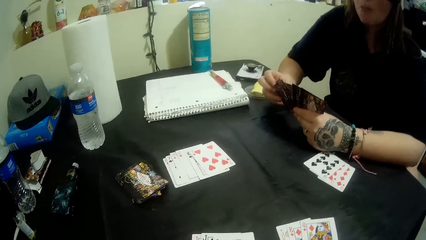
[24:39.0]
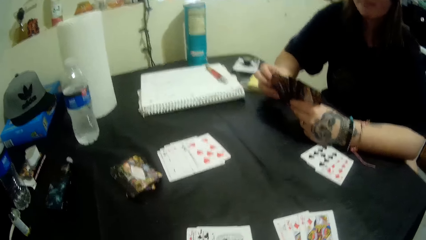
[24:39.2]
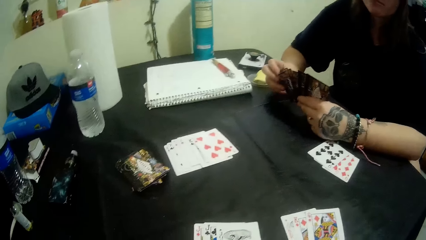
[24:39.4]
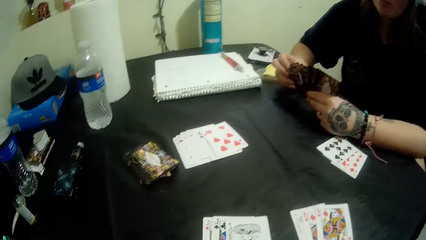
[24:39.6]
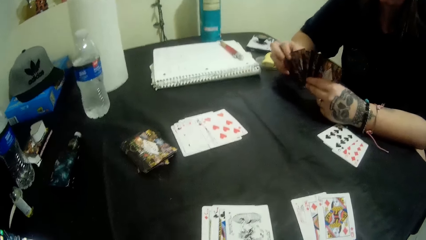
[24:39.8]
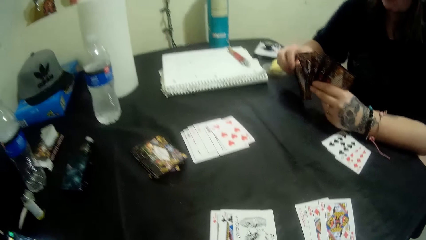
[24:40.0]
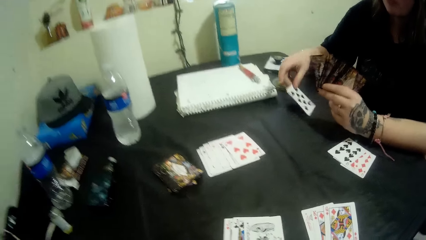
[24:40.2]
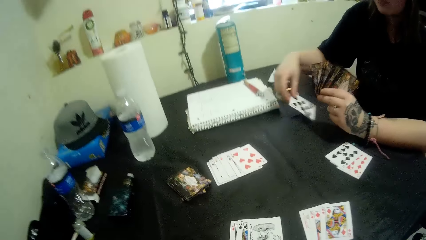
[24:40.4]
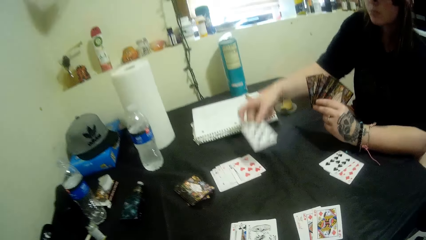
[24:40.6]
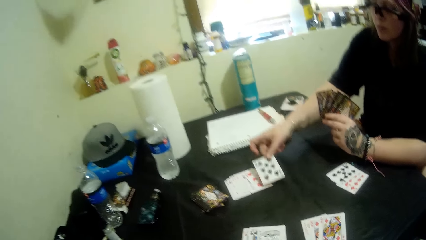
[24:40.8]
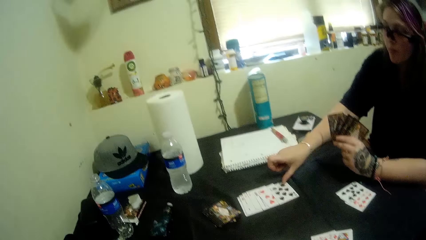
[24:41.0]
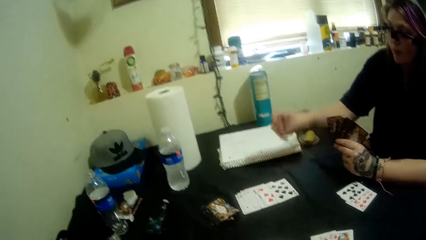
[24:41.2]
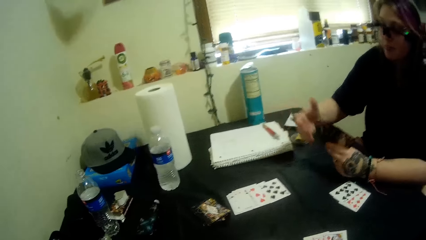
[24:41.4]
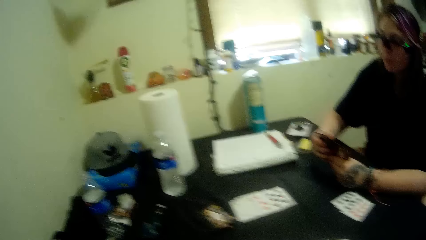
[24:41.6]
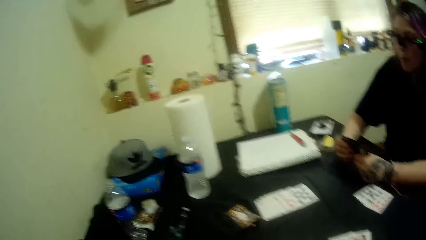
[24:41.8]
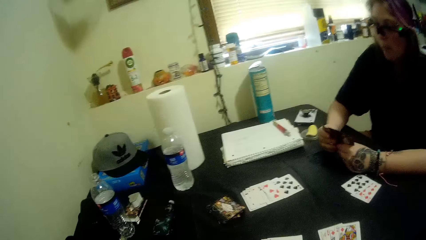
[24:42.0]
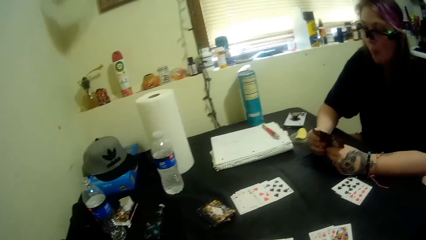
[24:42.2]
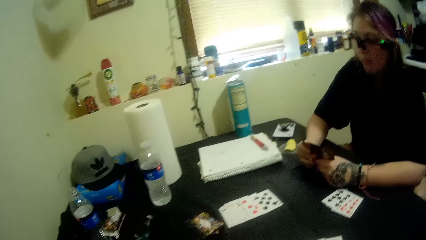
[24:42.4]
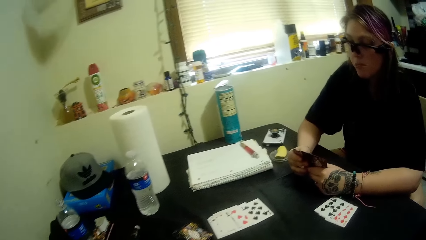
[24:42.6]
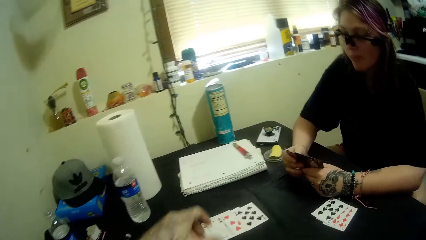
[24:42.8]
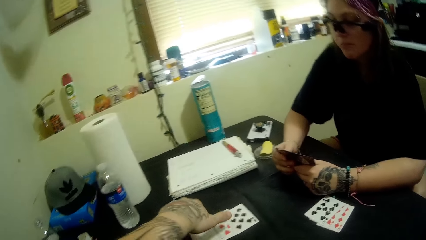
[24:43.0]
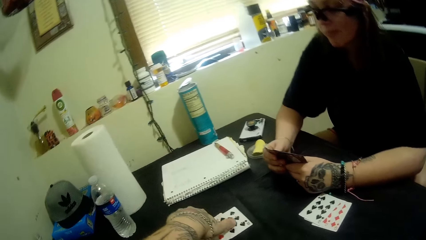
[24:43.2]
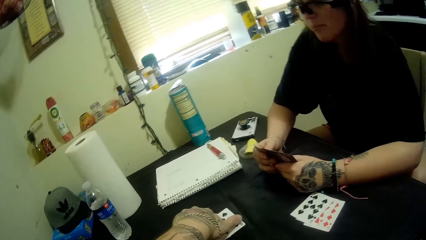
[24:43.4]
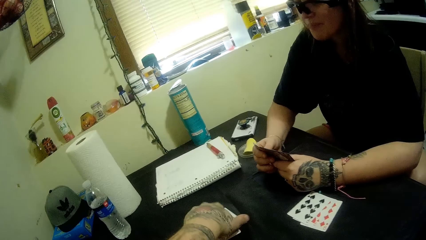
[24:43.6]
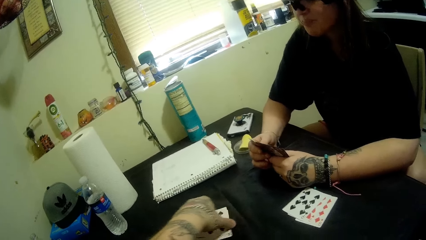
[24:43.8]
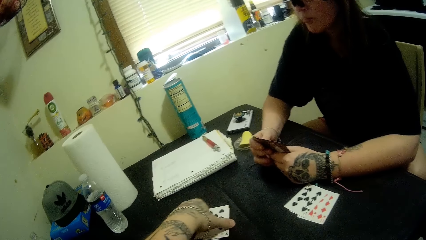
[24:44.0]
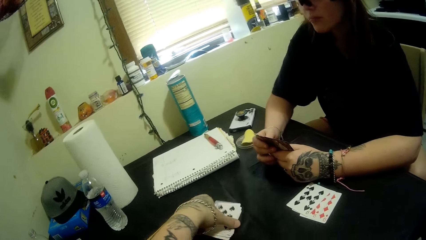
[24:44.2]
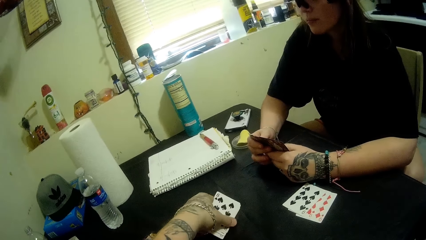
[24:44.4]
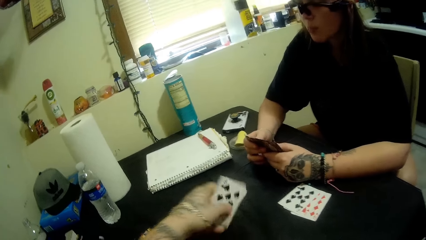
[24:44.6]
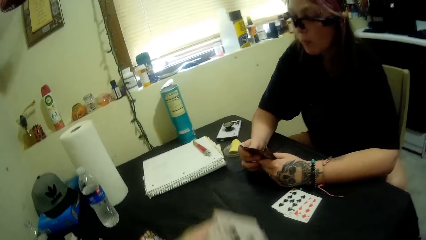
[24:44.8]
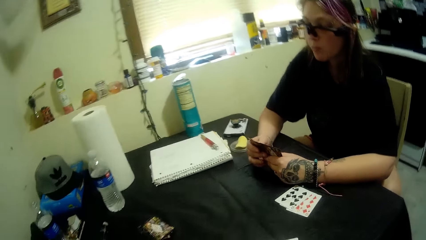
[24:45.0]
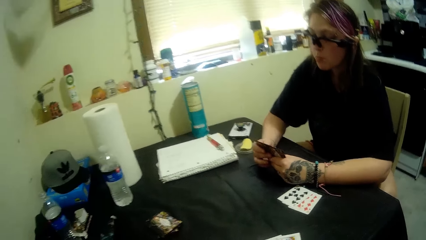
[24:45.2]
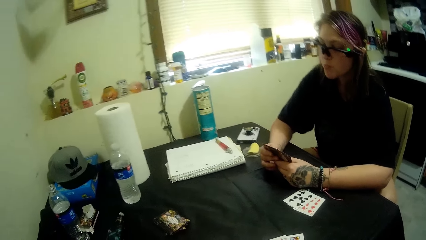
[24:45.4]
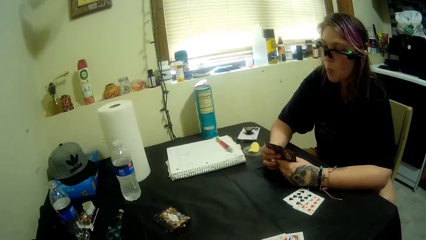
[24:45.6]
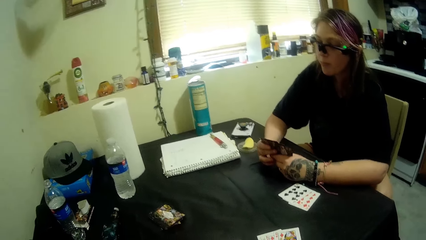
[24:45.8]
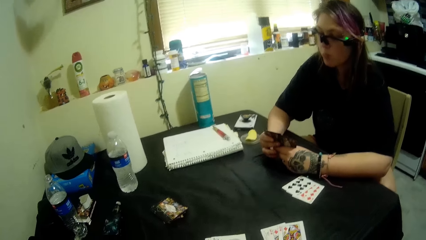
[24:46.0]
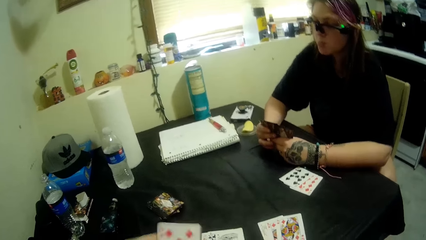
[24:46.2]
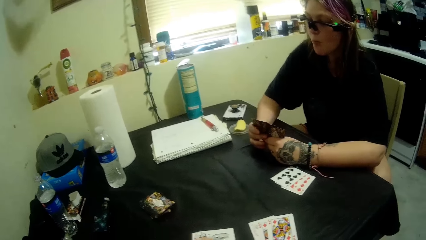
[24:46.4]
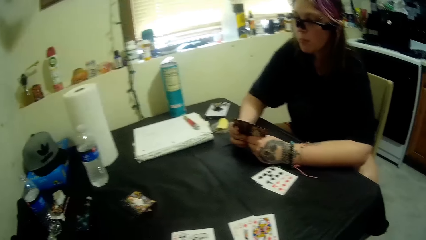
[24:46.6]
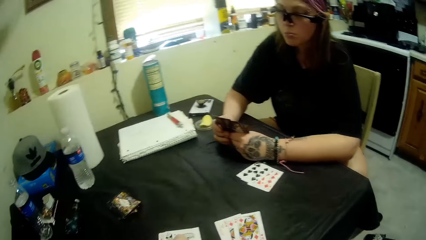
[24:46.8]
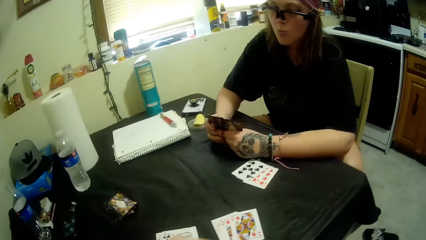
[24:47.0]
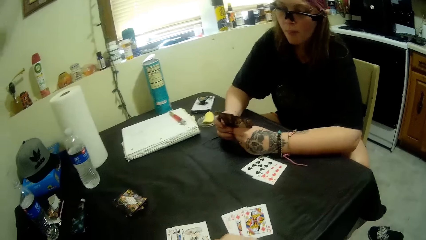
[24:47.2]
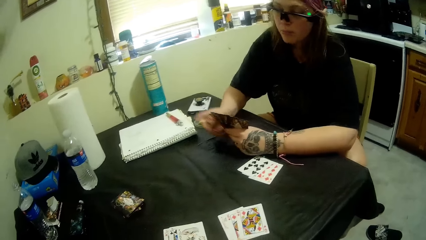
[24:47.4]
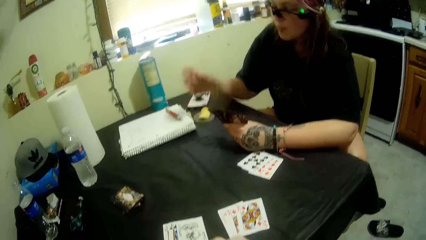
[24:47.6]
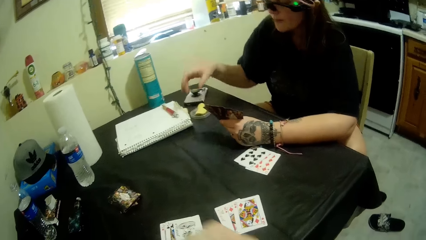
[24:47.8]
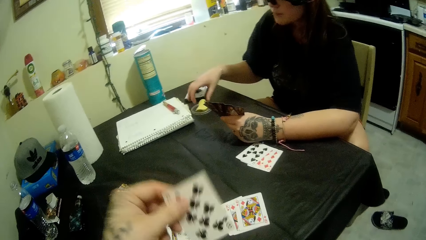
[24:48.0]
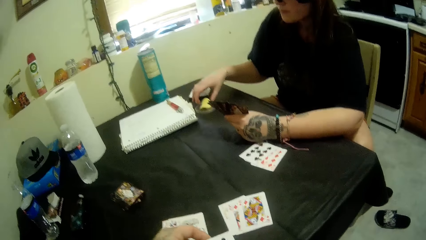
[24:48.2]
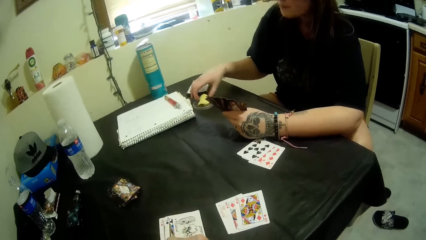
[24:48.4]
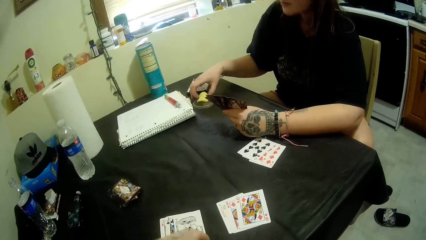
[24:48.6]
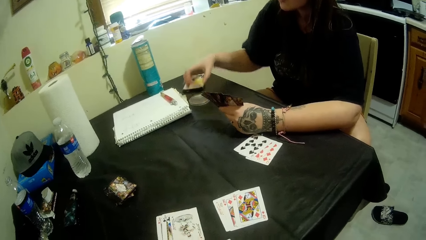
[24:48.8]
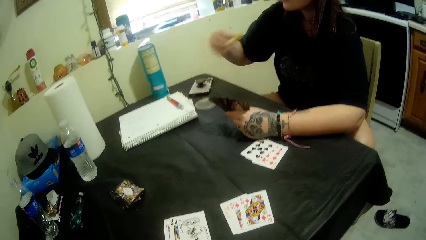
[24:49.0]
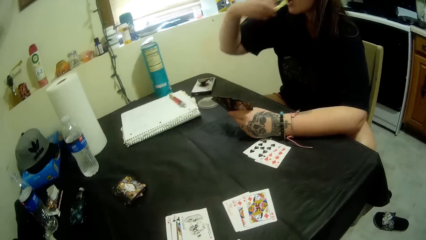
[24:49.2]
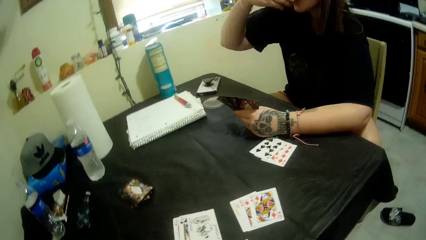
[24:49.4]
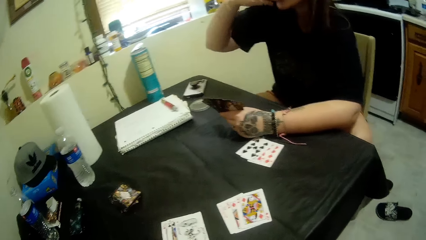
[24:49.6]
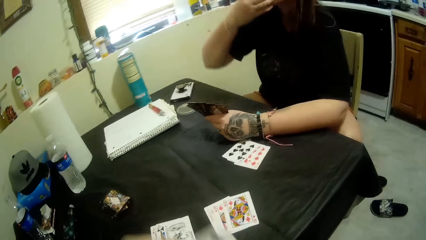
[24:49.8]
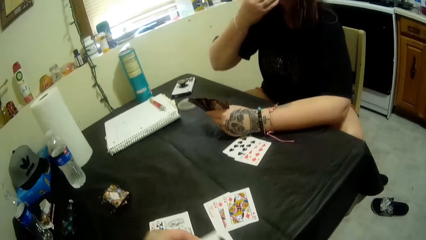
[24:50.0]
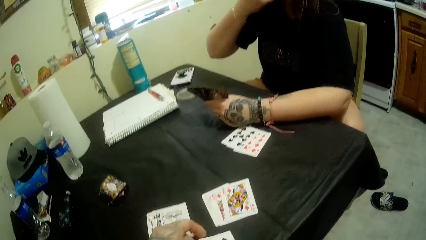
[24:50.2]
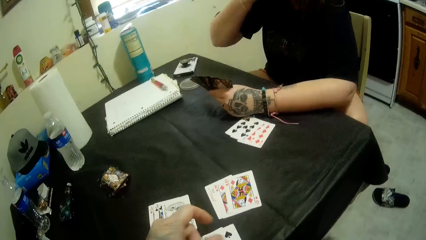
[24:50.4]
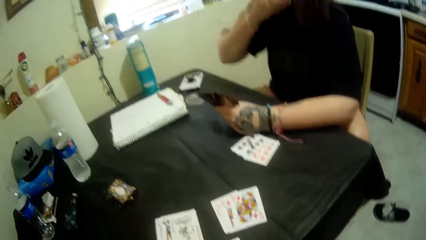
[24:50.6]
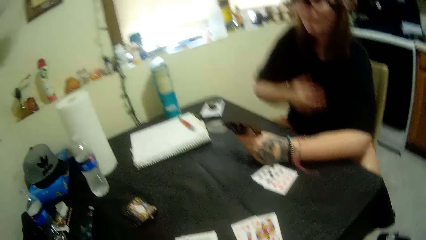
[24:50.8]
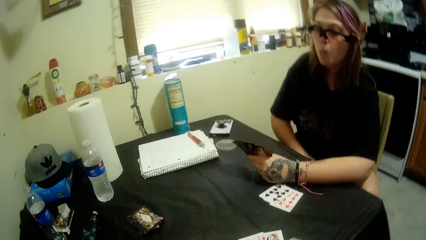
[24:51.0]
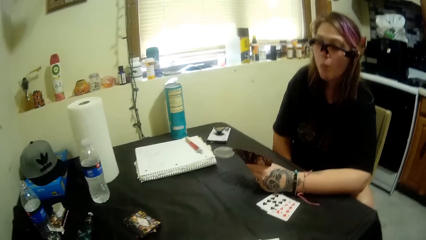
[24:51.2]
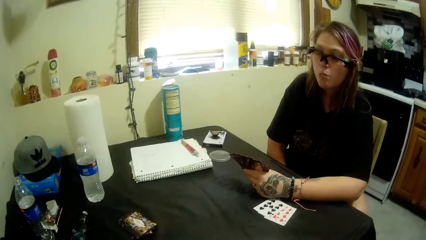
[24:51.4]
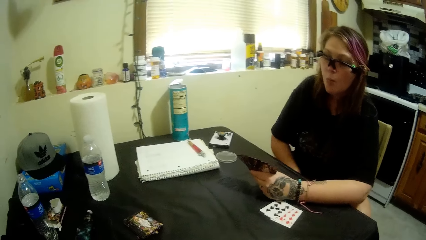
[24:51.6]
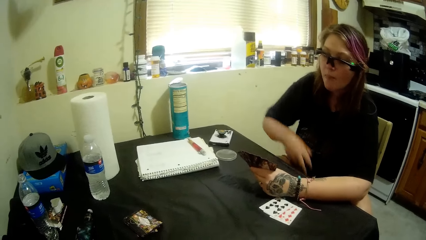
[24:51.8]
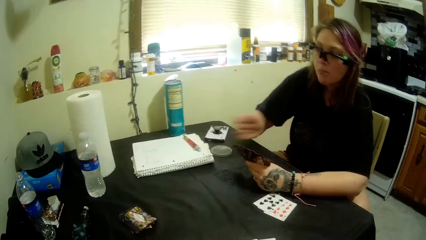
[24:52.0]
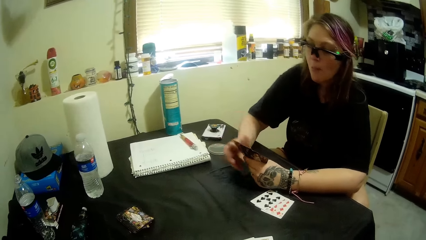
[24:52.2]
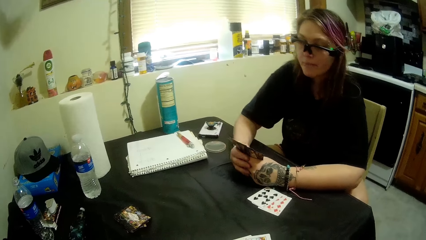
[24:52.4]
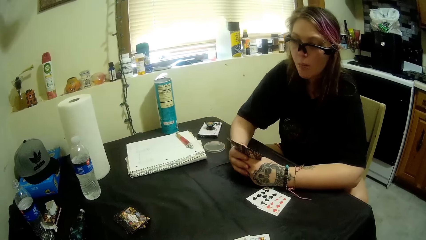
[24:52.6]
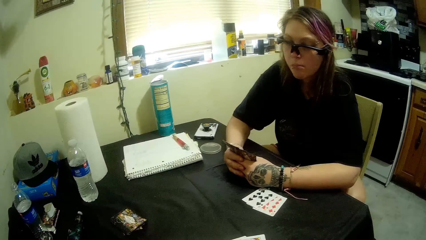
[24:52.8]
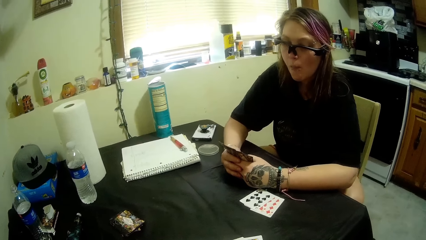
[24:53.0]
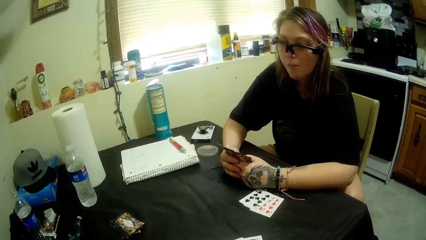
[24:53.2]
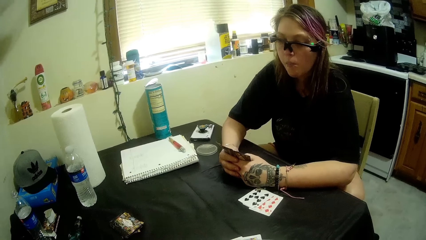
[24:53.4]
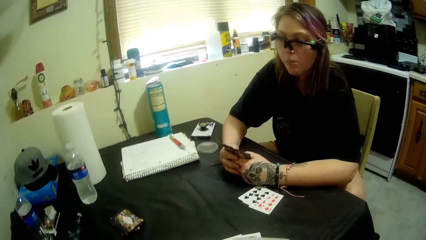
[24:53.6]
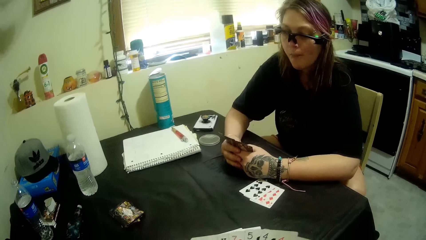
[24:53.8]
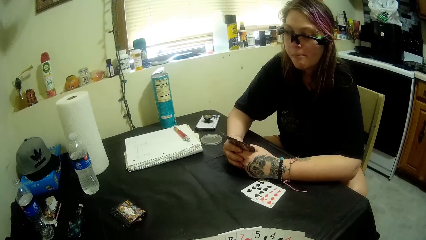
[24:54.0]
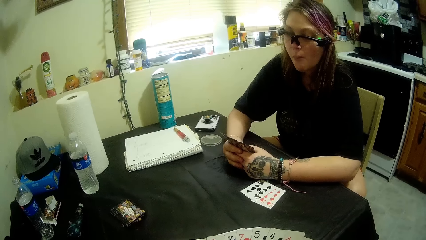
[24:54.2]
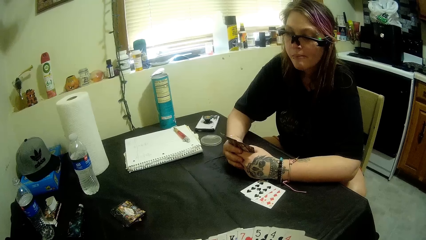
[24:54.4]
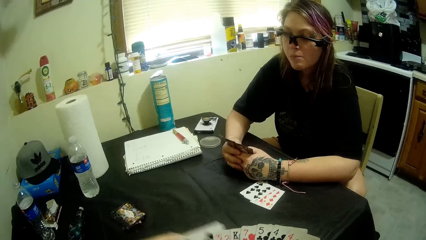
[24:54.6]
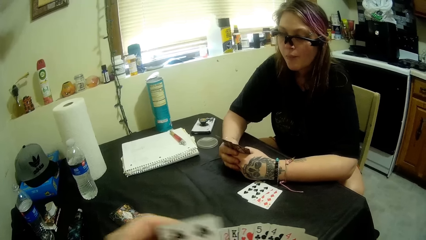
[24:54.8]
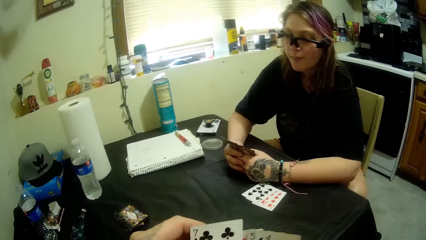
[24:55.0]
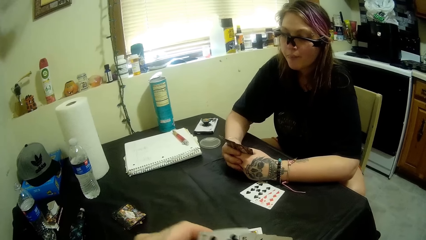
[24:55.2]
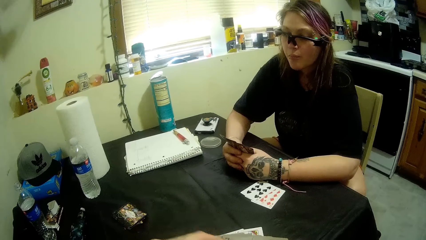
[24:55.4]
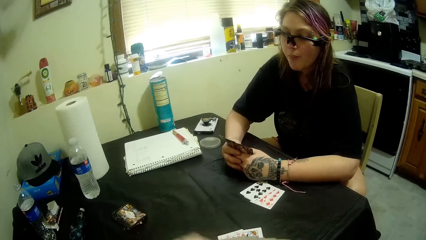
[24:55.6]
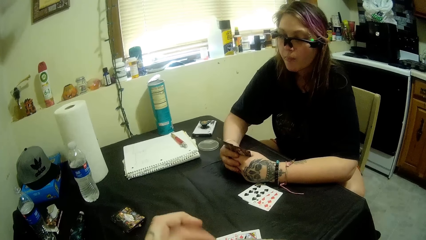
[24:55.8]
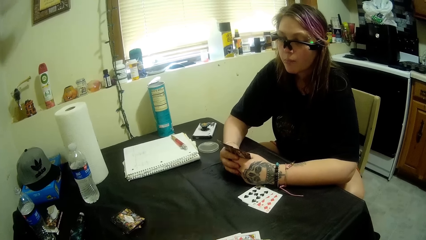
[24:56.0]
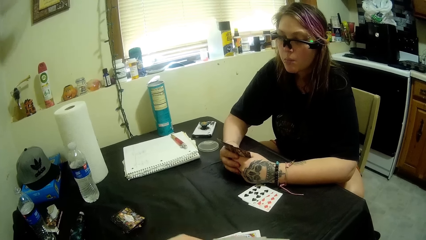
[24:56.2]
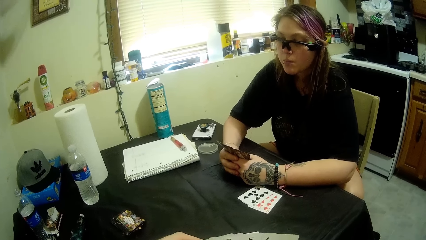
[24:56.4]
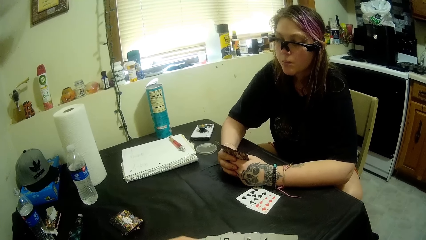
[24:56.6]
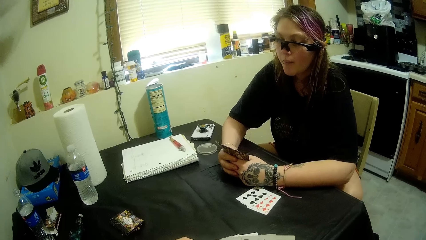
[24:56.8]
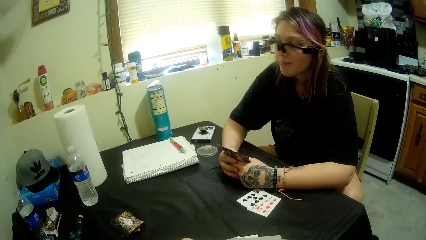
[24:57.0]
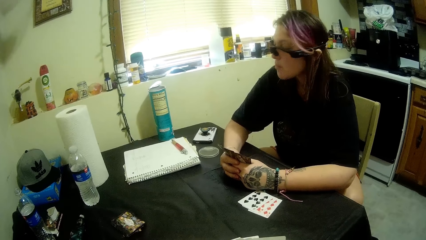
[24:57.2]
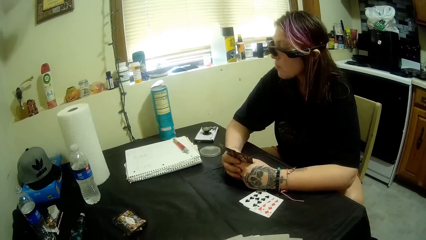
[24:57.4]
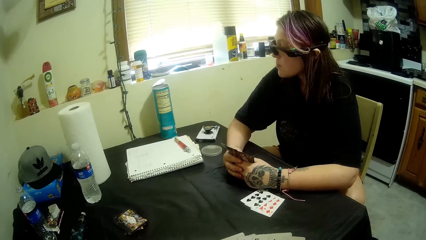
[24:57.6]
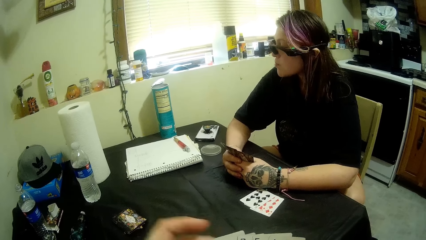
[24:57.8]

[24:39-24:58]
The camera wearer plays cards. A woman plays a card. The camera wearer packs the cards on the table. The woman picks cards and shuffles the cards. The camera wearer eats the potato crisp. He puts his hand under the table. He puts his hand on the table. He arranges the cards in his hands.
